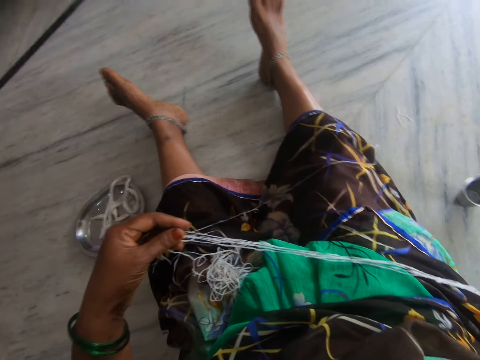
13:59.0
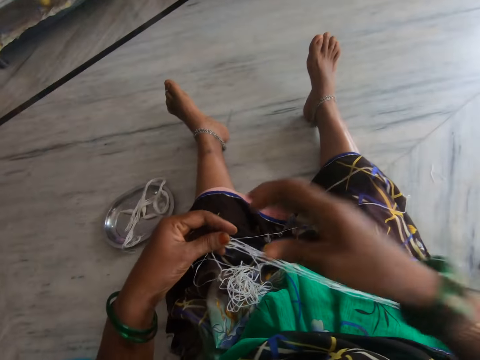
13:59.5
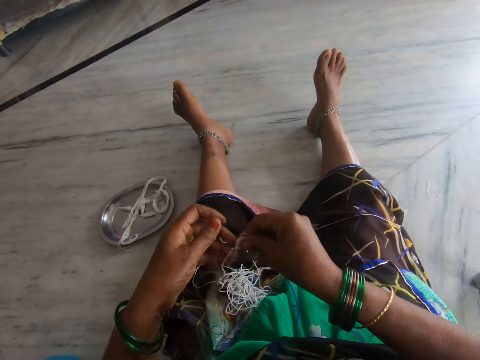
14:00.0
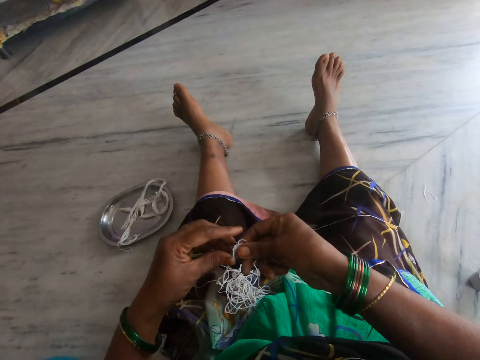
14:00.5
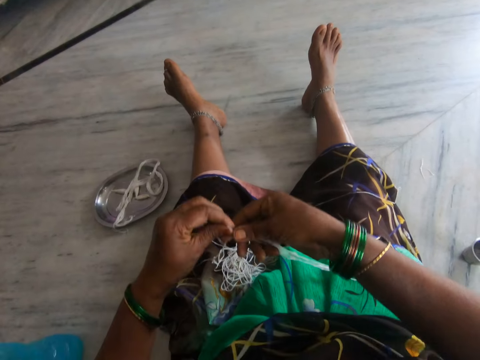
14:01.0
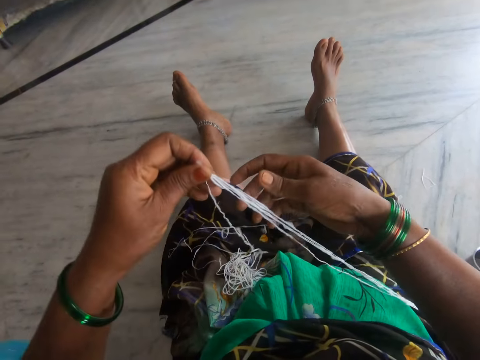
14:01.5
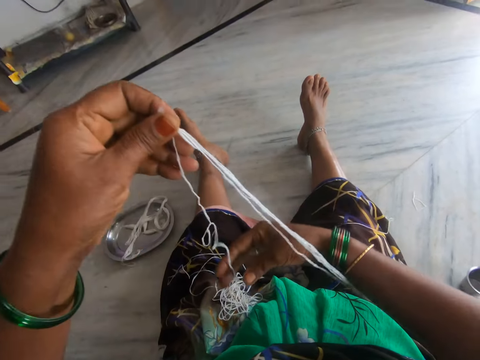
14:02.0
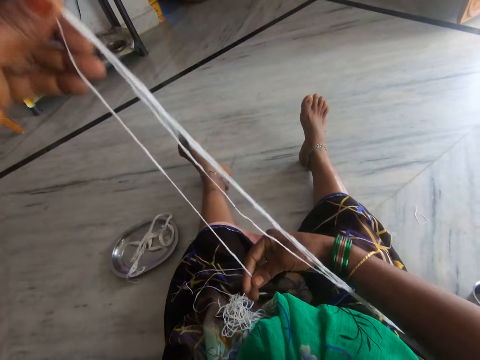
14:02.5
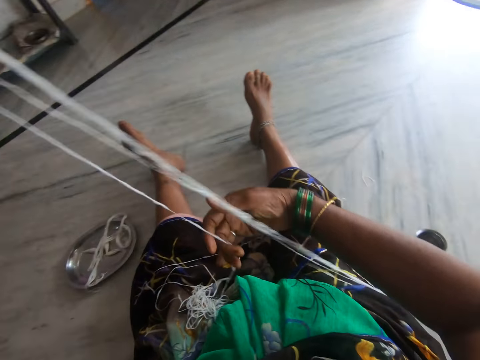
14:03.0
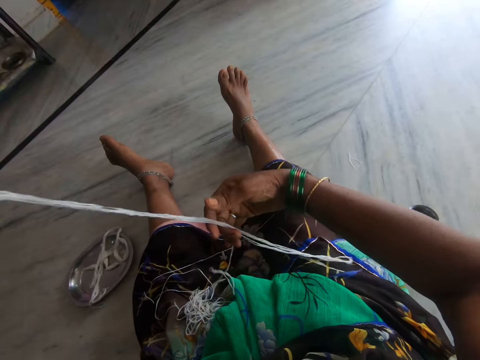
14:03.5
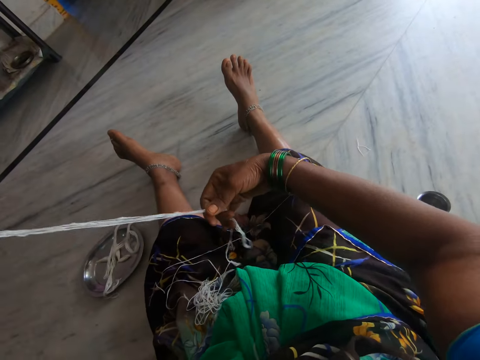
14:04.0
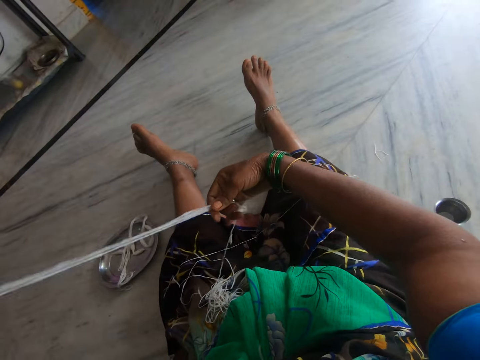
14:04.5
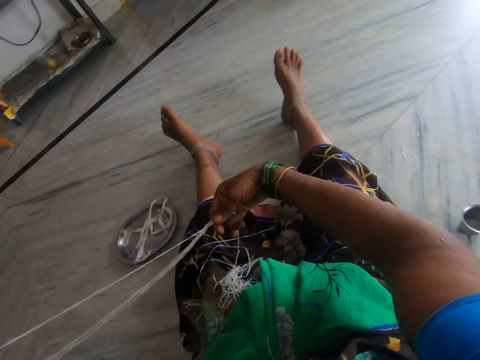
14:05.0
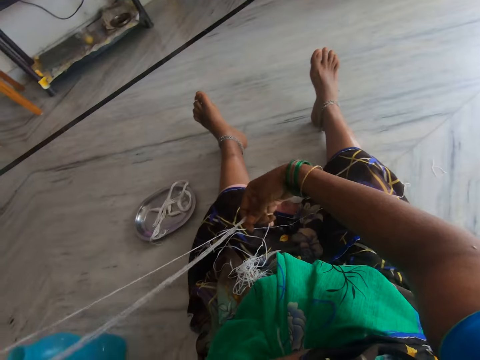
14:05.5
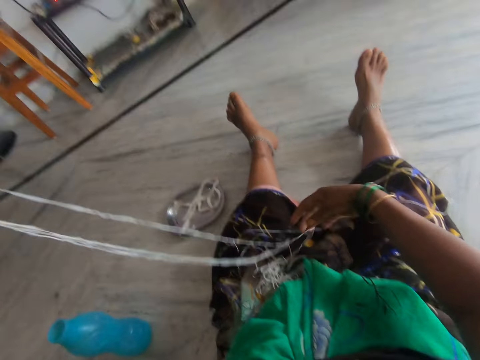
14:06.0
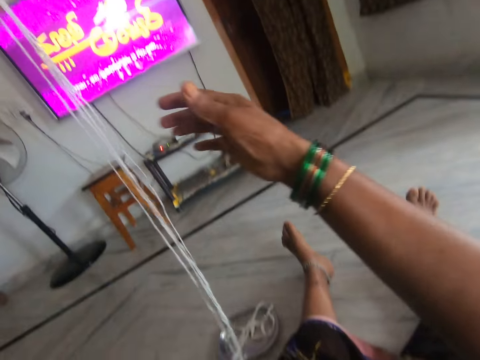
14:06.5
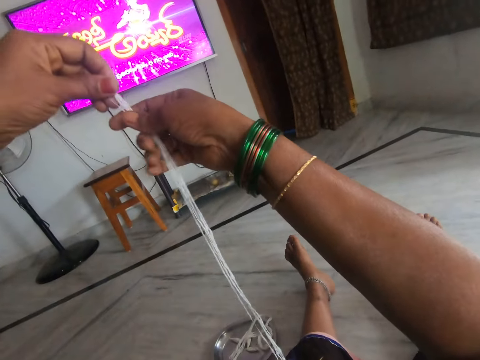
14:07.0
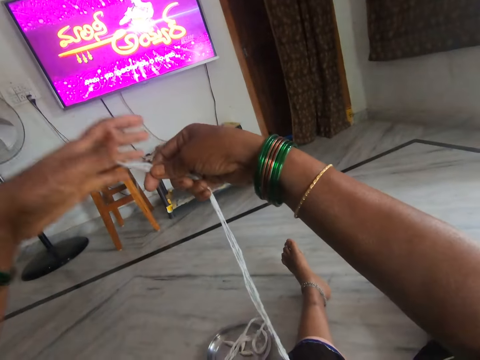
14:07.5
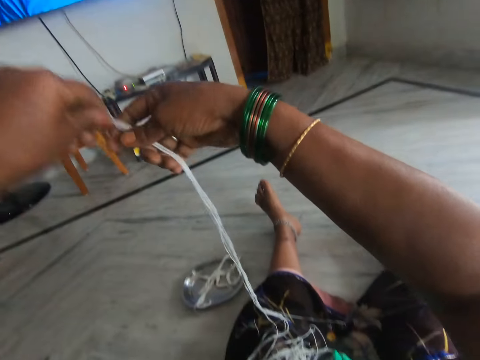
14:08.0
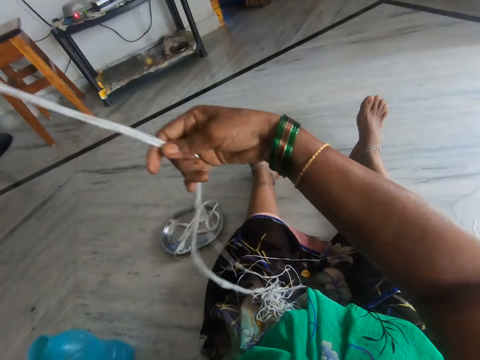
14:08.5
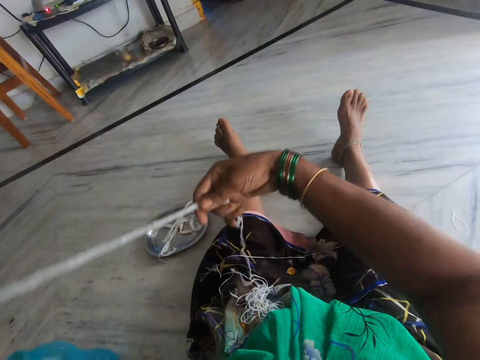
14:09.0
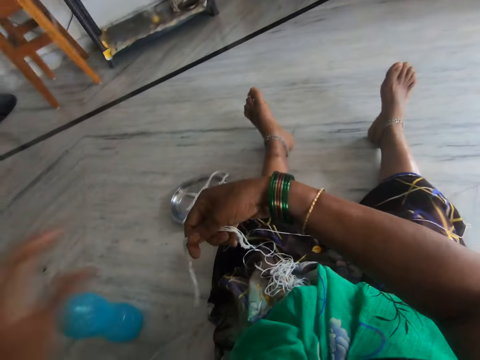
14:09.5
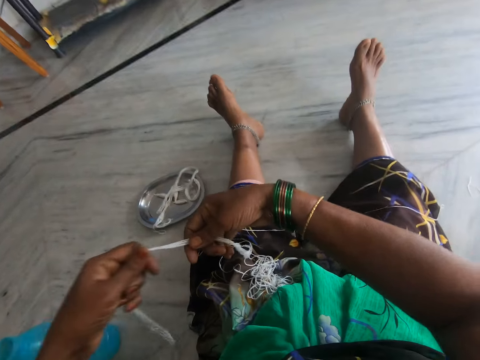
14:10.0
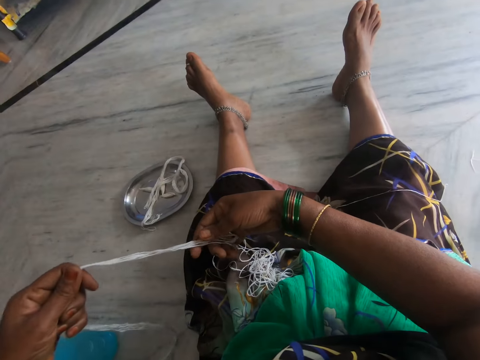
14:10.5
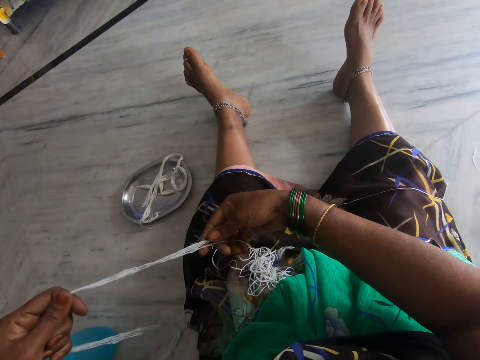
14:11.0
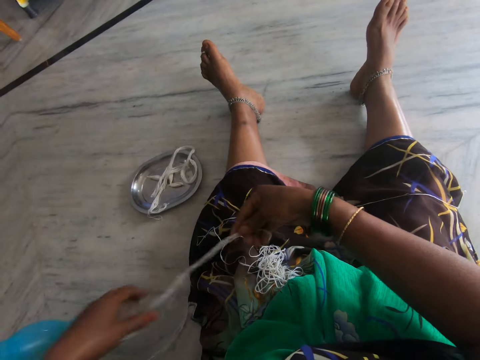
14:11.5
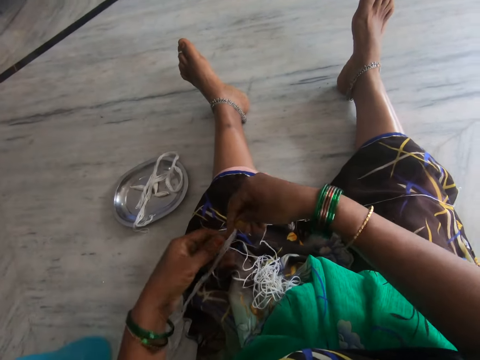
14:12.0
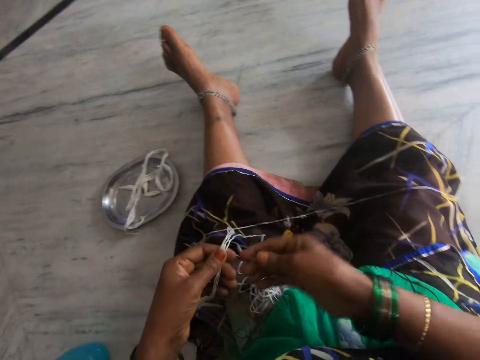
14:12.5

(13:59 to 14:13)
The camera wearer lifts the hand. They hold the thread. They lift the thread. They fold the thread. They hold the thread. They straighten the thread. They hold the thread.

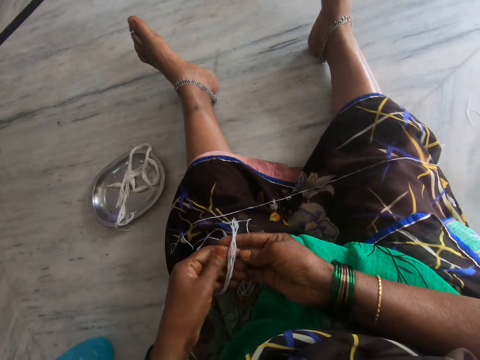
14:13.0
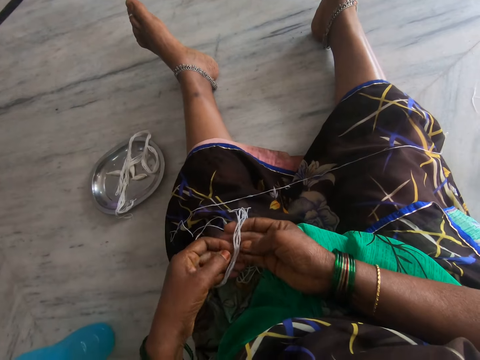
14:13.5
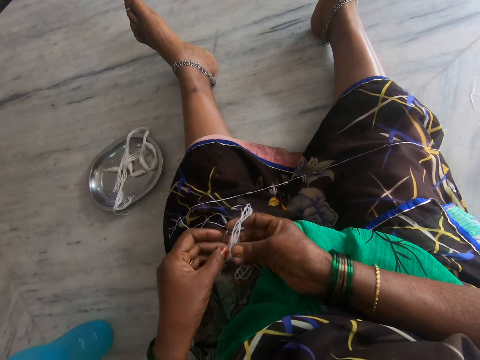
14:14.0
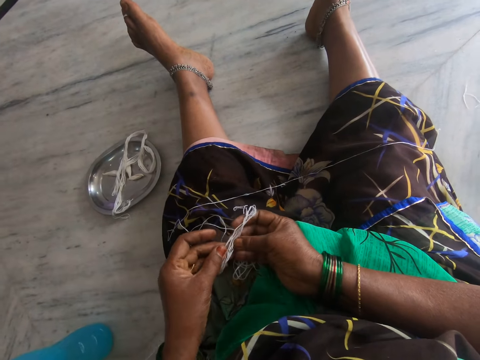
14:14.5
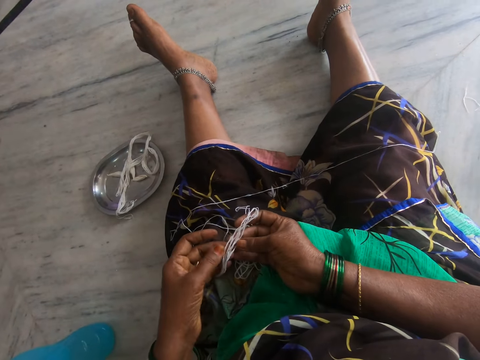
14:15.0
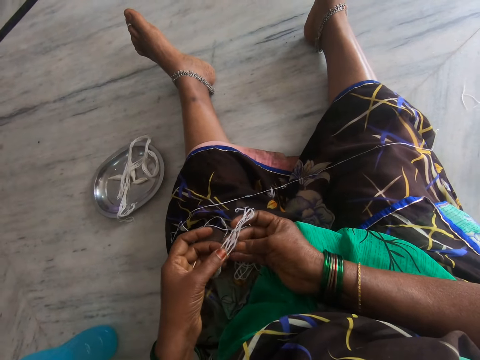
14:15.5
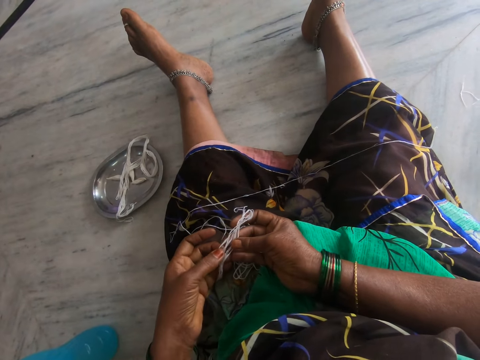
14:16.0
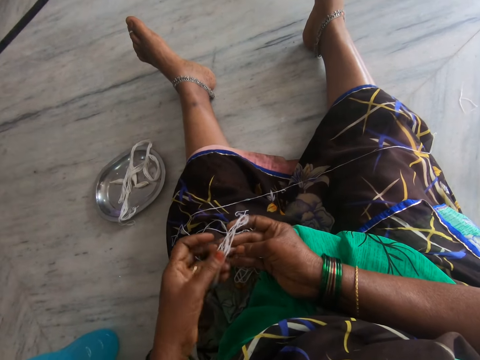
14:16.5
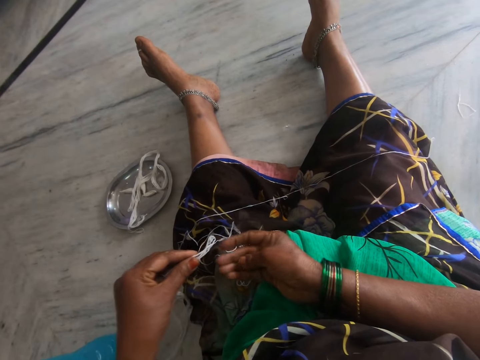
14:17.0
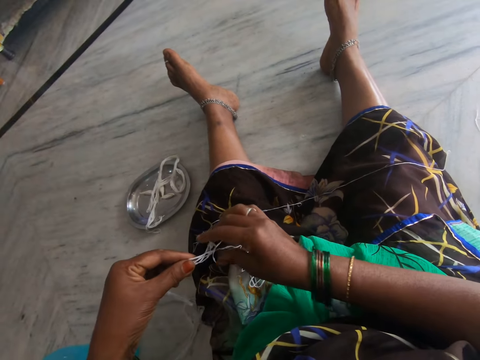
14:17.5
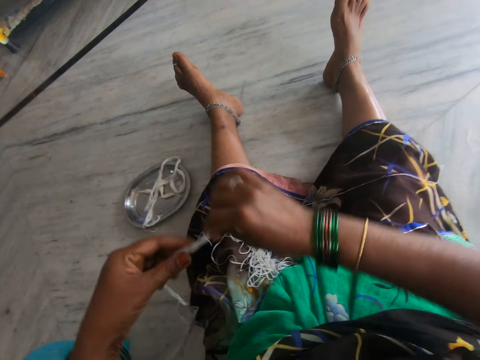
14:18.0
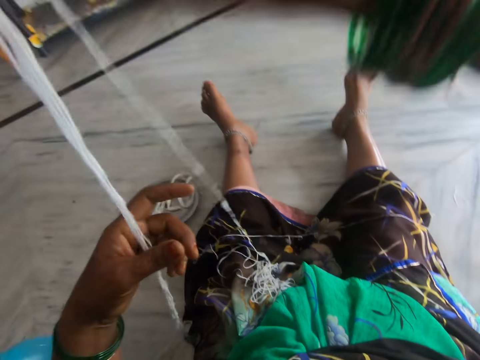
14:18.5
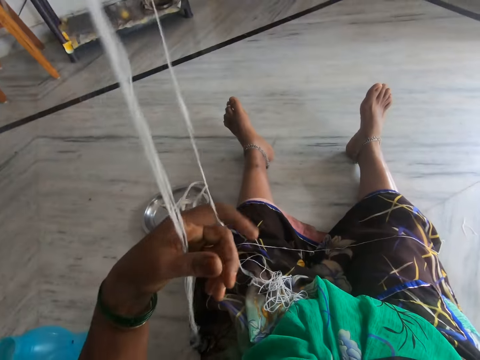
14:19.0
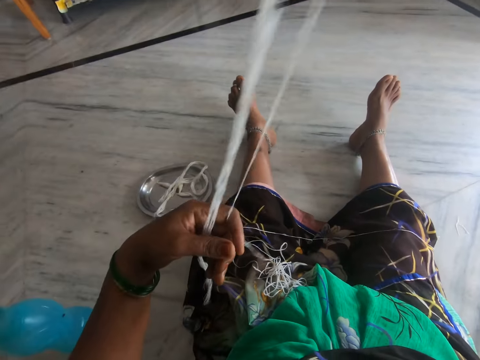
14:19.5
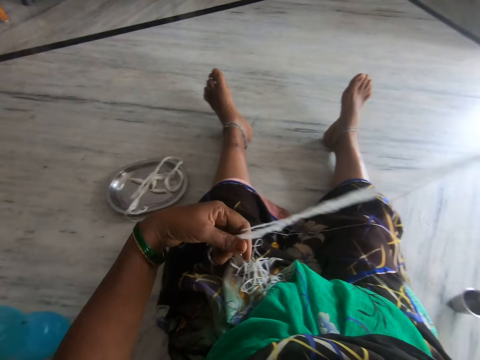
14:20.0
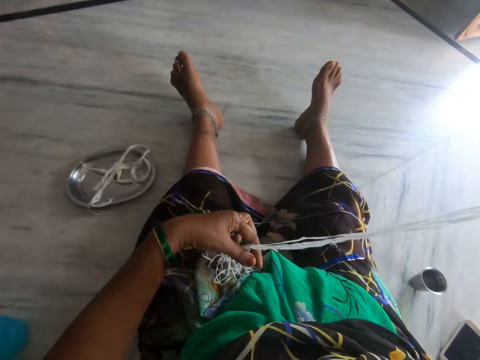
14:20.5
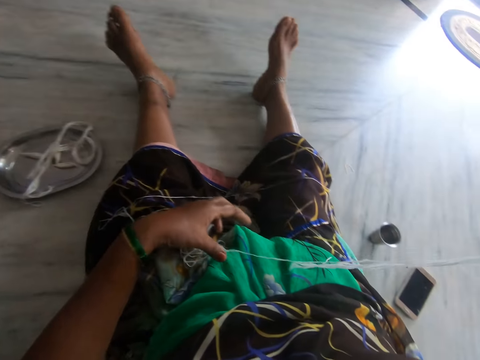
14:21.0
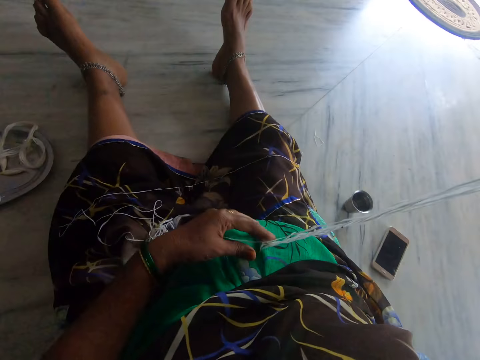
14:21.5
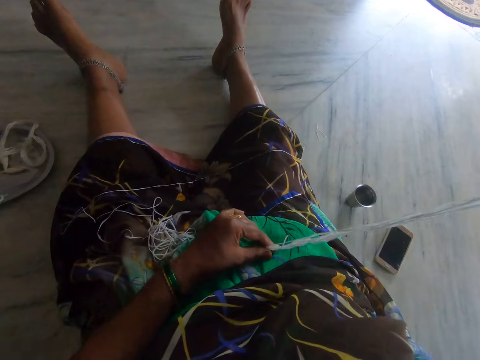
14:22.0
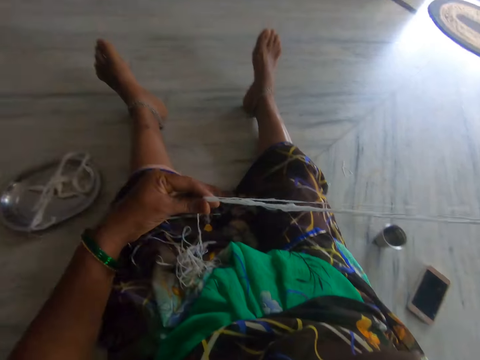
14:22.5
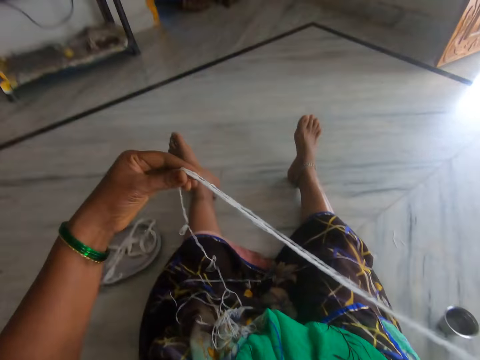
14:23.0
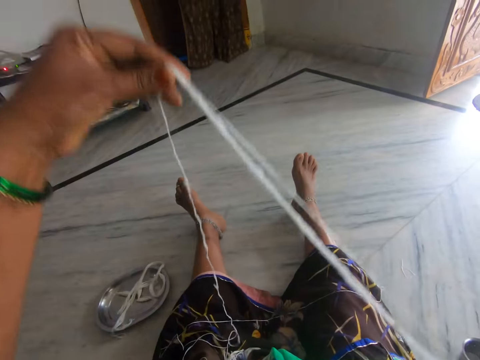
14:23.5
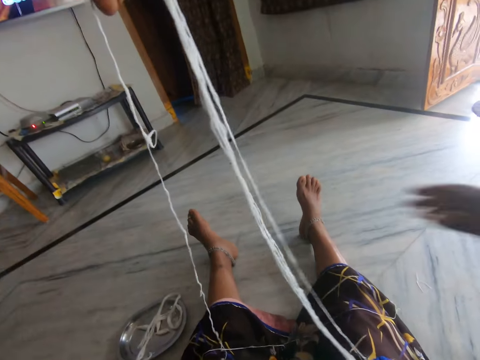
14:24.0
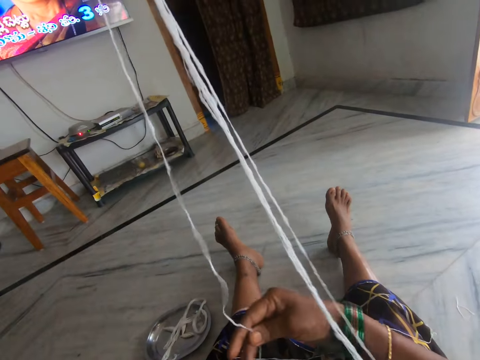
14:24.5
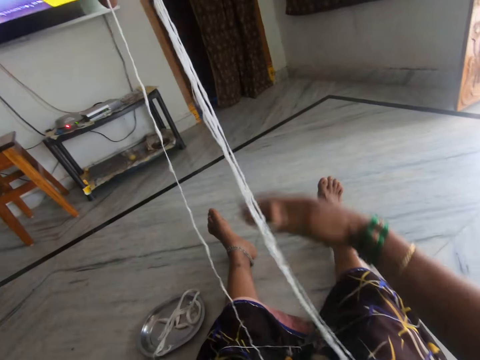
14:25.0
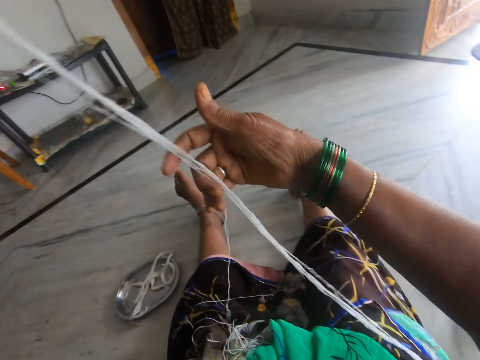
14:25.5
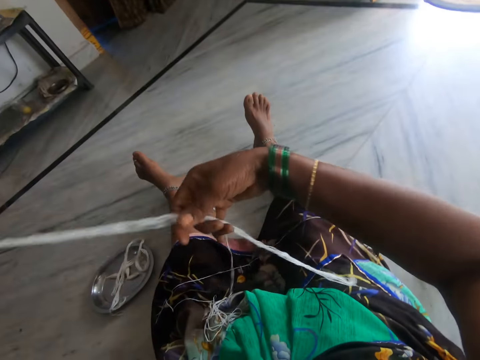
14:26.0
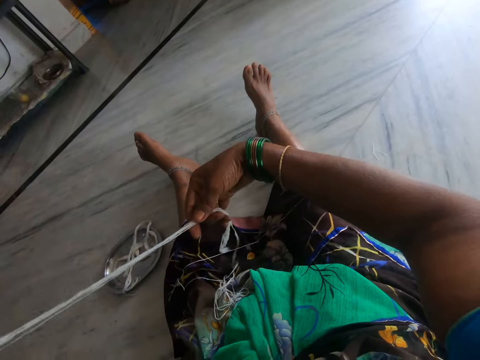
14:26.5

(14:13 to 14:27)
The camera wearer touches the thread. They hold the thread. They lift the thread. They fold the thread.
